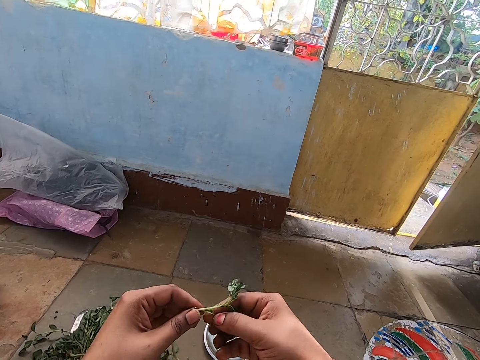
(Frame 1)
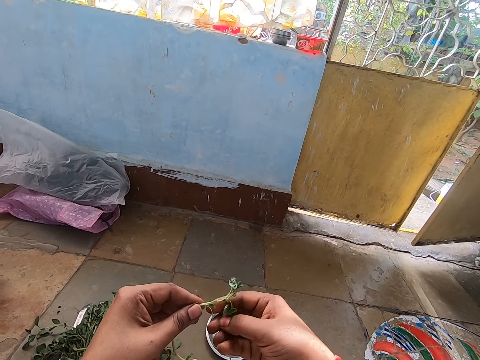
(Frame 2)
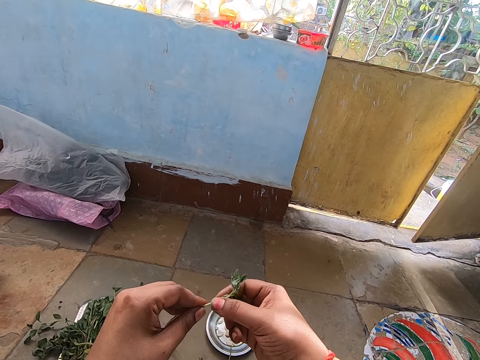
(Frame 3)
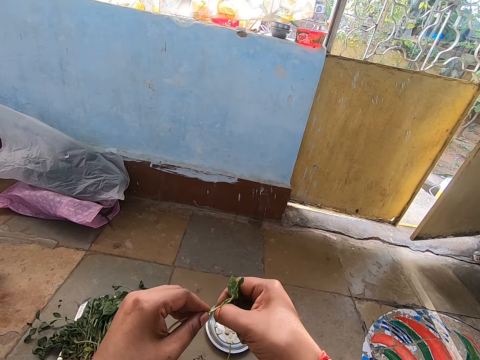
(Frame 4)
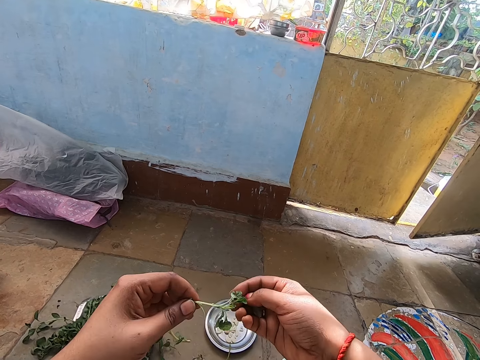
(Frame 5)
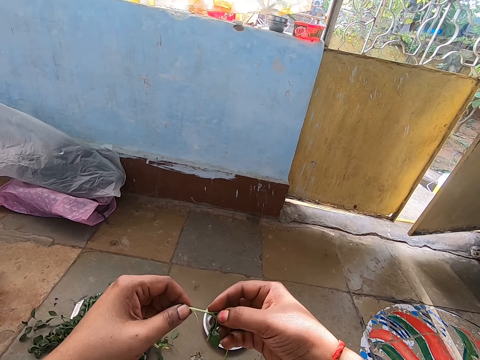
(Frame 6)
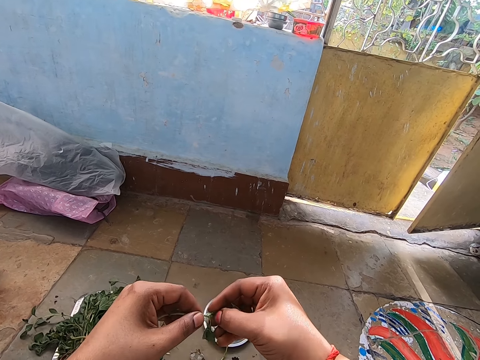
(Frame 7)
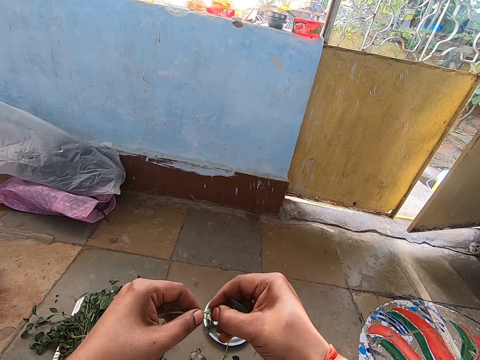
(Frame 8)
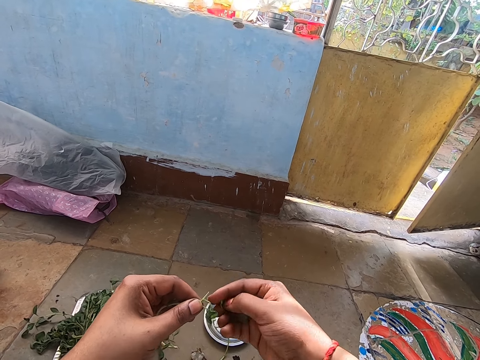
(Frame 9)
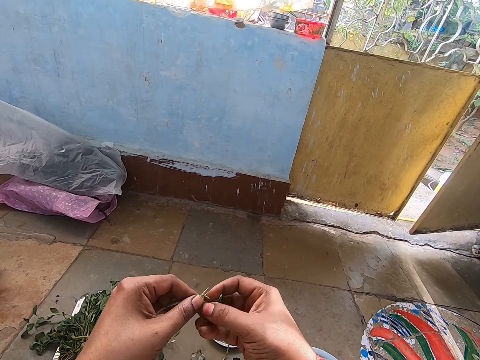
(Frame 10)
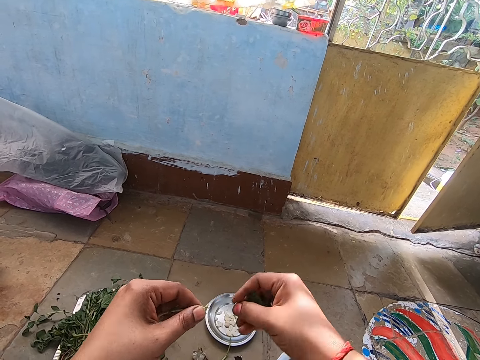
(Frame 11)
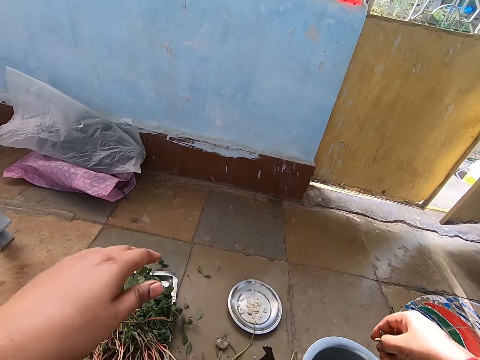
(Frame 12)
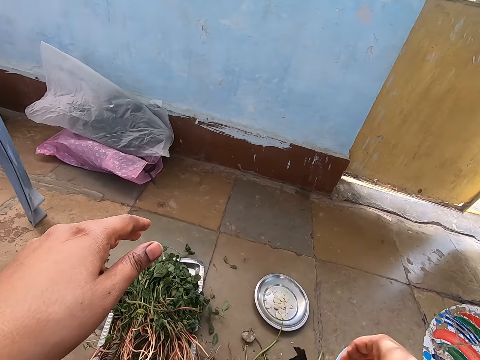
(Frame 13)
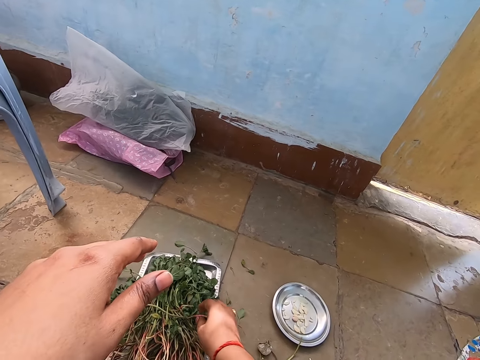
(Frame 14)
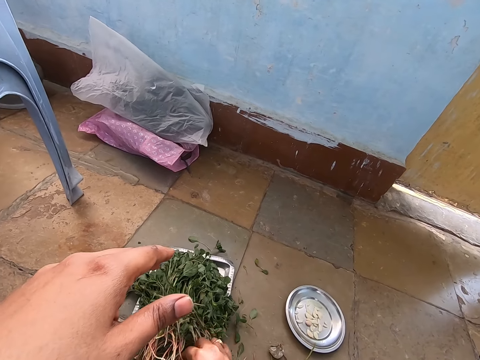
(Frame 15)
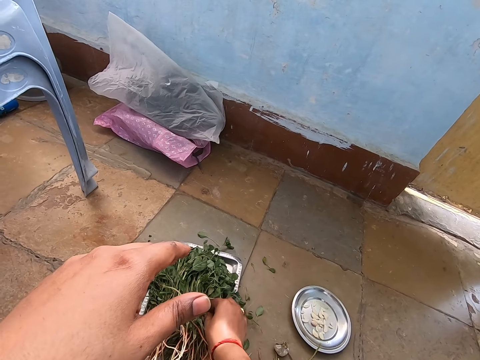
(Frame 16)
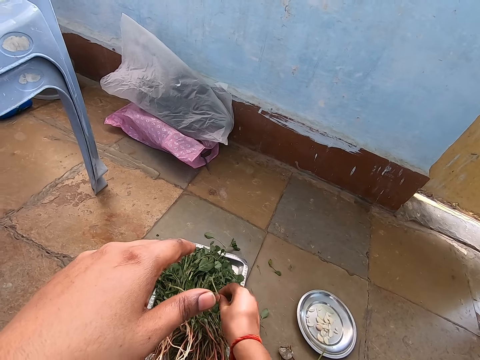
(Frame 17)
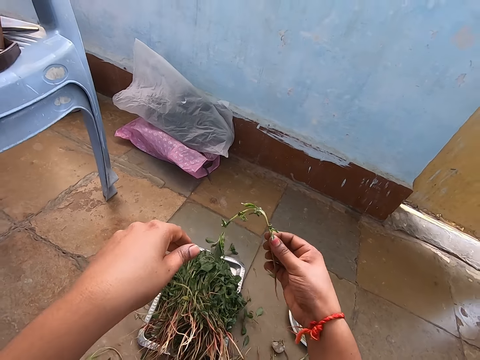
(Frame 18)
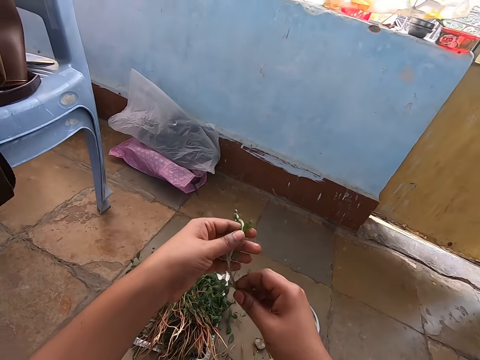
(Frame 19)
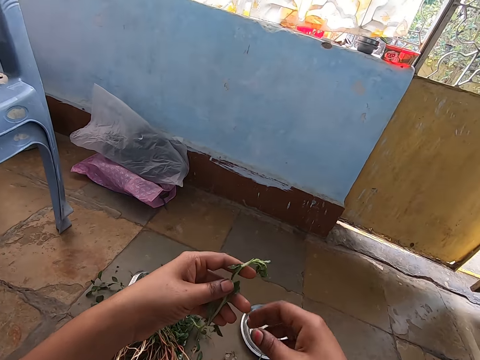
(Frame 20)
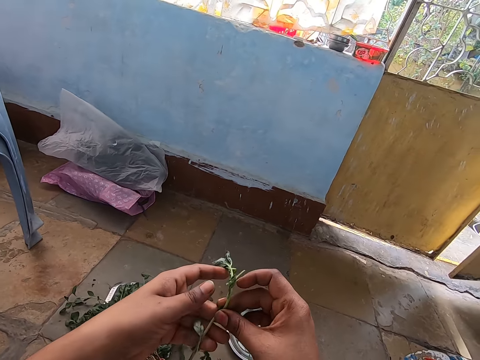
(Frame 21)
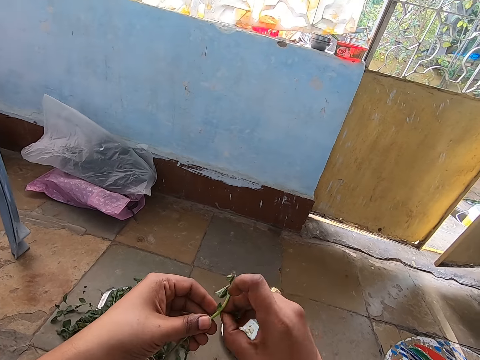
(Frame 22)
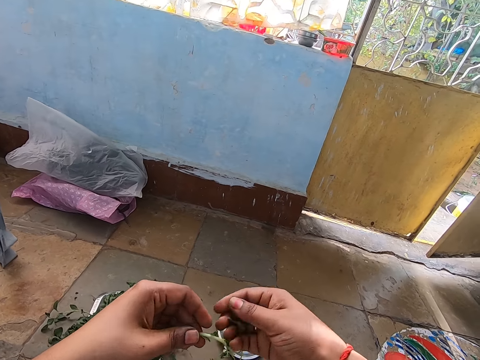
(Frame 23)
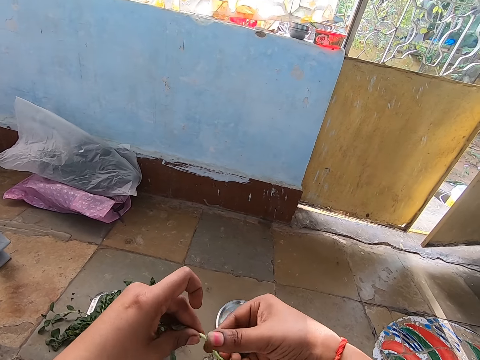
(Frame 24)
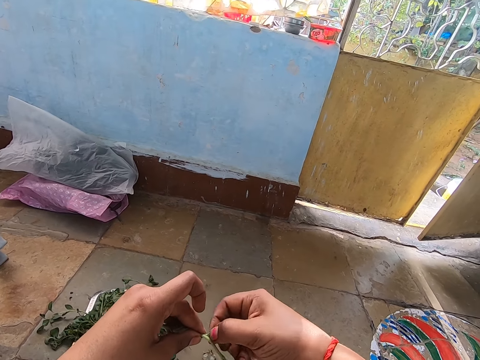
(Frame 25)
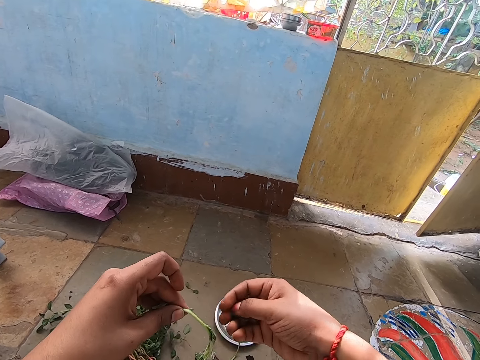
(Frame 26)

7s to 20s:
The camera wearer adjusts a vegetable branch on her hands. She cuts vegetables with her hands. She drops the vegetable stem in her left hand on the floor. She pours the vegetable in her right hand into the bowl of vegetables on the floor. She picks a vegetable from the tray on the floor with her right hand. She plucks the vegetable in her left hand from the vegetable stem with her right hand.

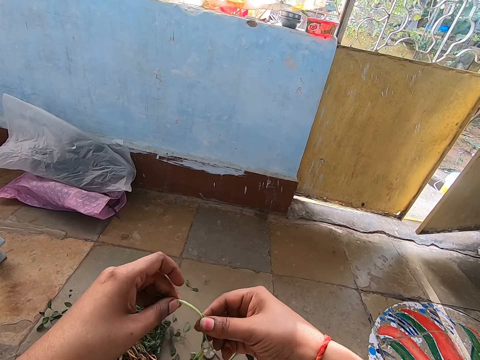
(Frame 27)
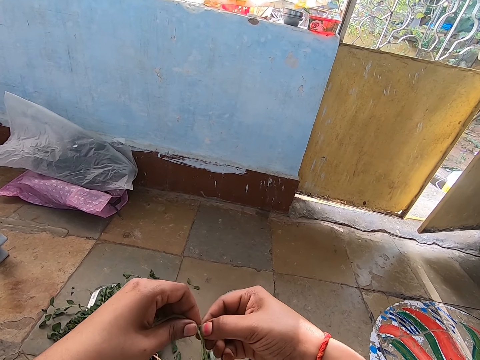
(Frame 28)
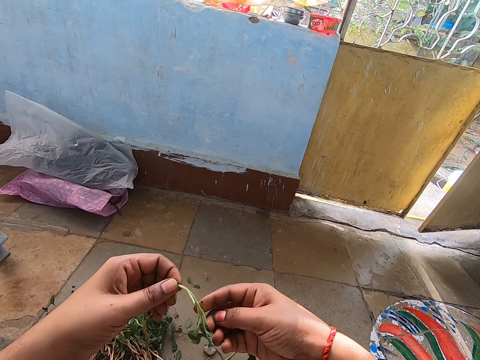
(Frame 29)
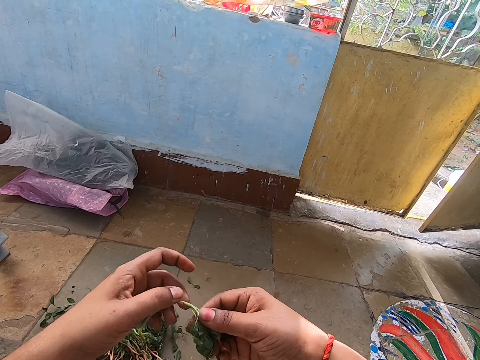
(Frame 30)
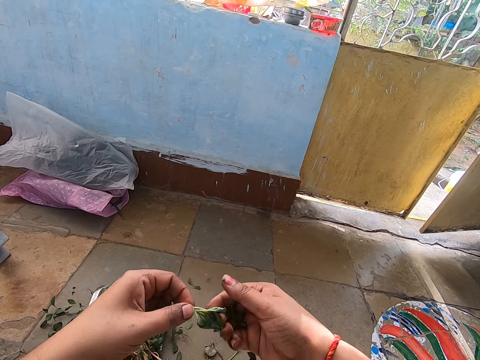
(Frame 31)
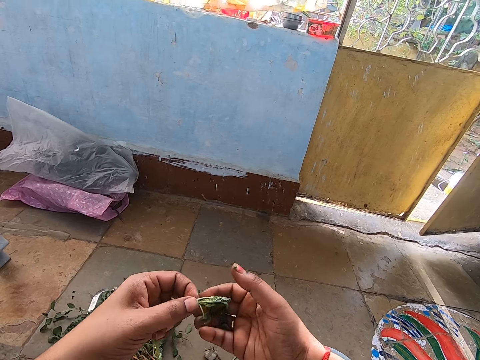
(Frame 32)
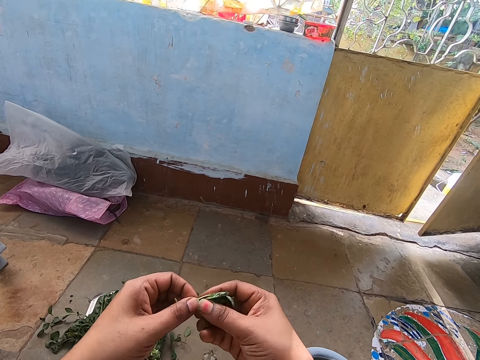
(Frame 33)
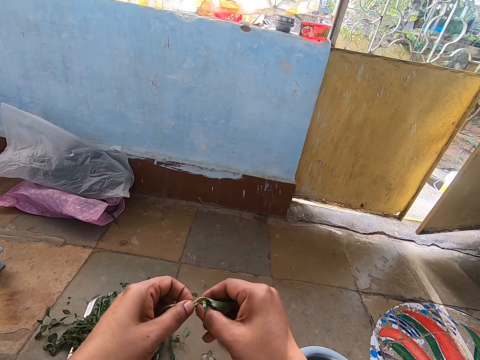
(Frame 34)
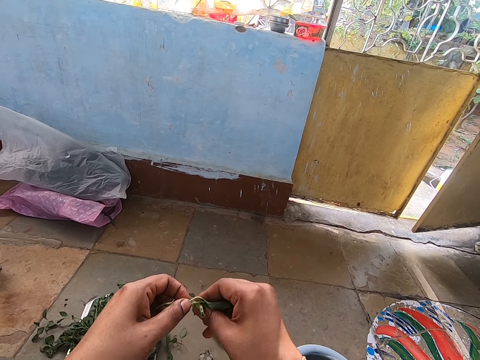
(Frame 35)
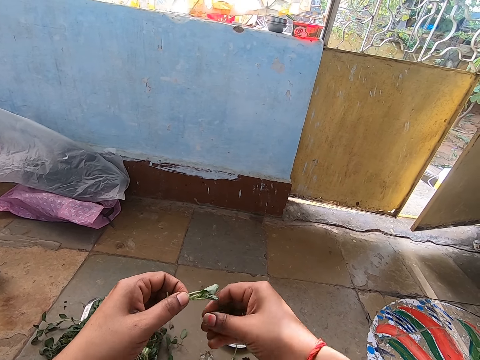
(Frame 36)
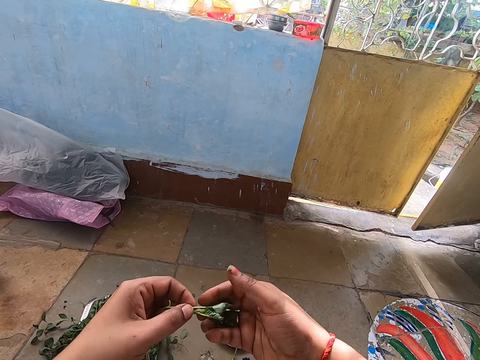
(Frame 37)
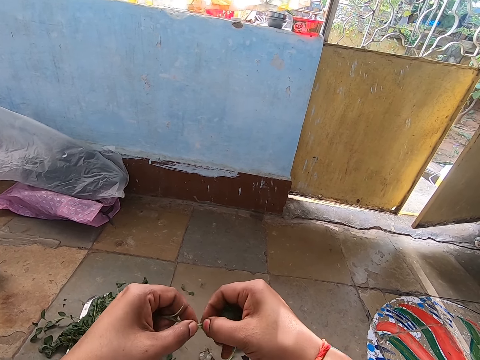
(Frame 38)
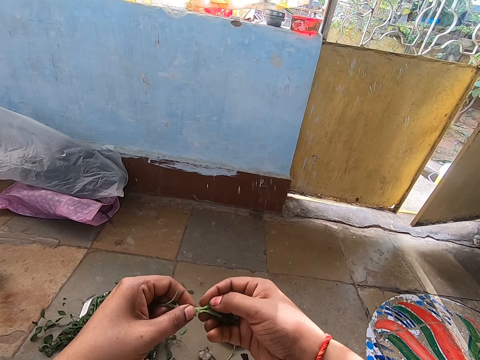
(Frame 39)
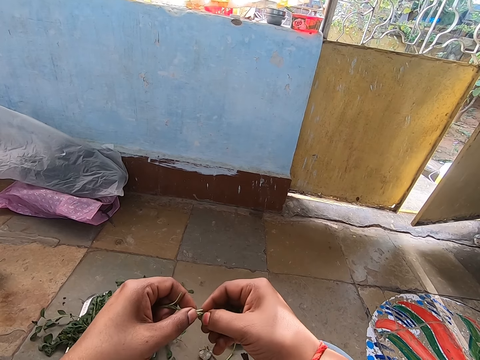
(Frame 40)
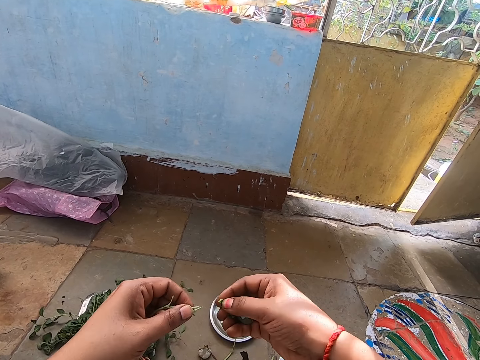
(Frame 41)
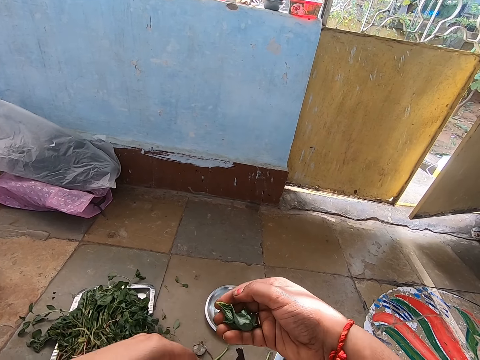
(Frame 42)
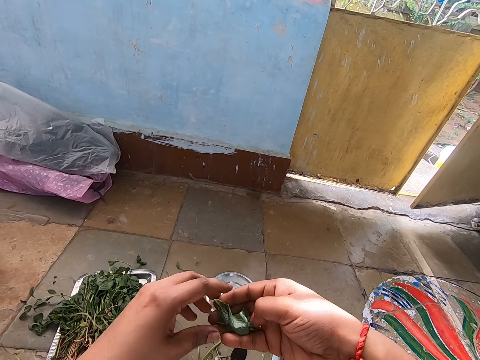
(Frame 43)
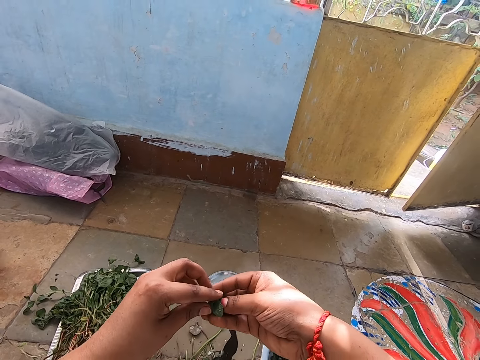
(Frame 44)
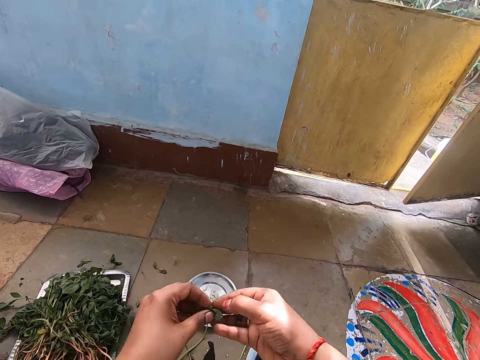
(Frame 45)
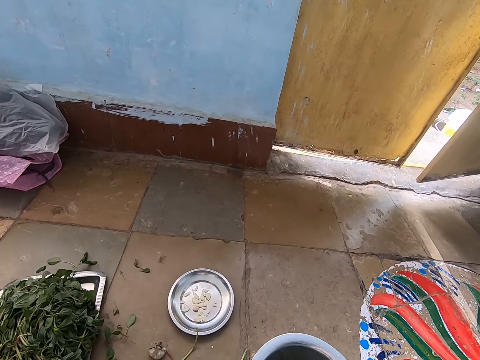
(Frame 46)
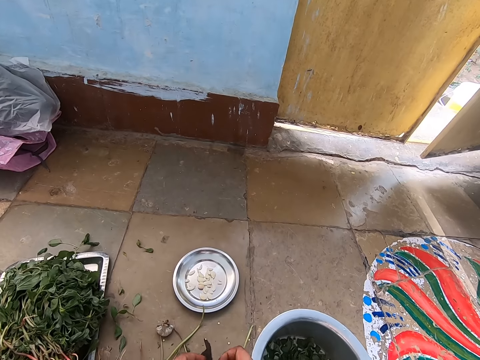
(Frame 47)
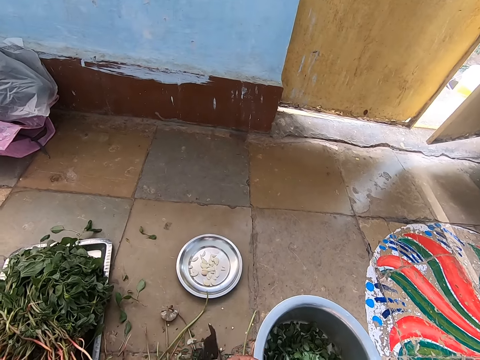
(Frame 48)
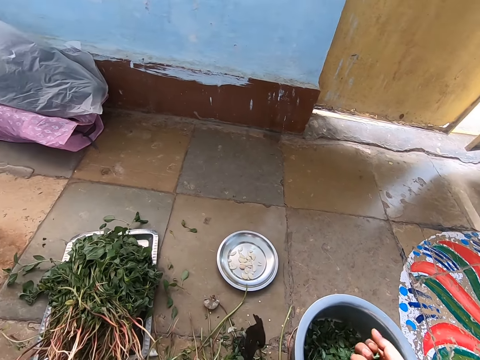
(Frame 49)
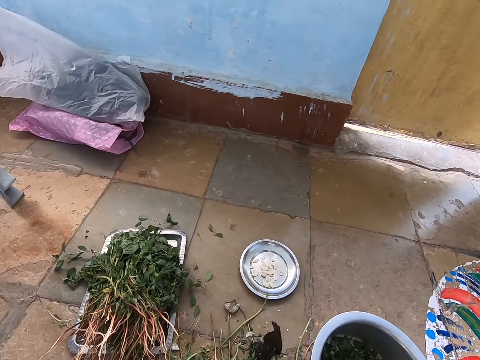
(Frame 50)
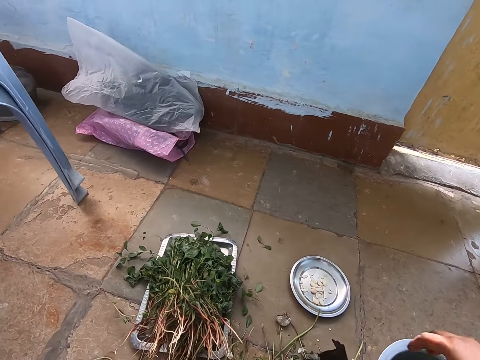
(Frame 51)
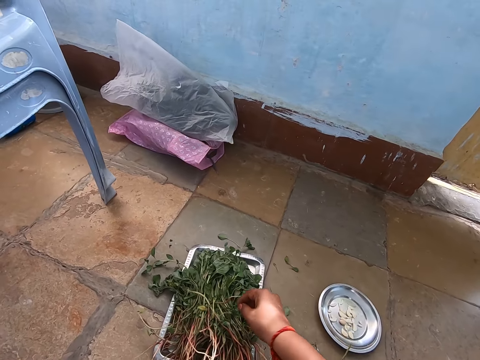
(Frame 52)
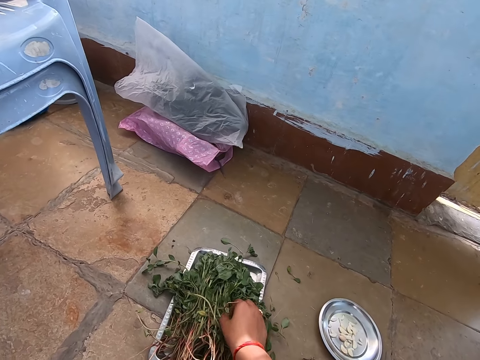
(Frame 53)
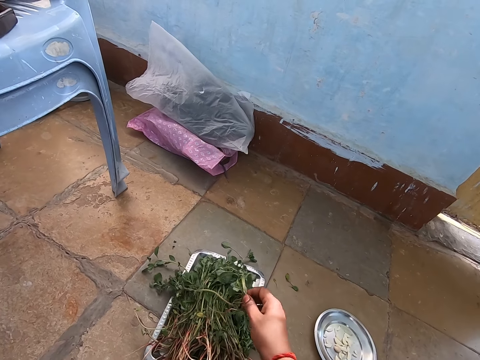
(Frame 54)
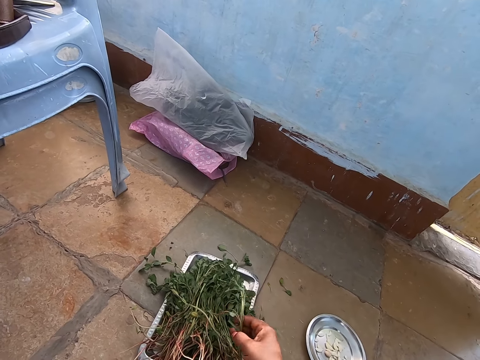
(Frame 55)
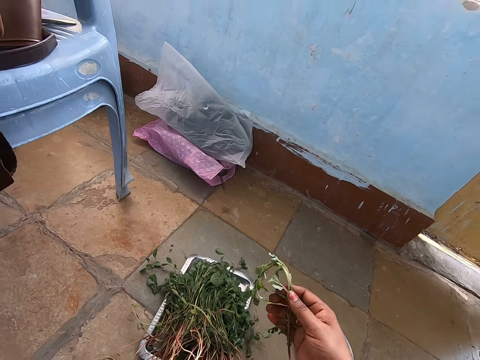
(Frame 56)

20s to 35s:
The camera wearer adjusts a vegetable branch on her hands. She cuts vegetables with her hands. She adjusts the vegetable branch on her hands. She drops the vegetable stem in her left hand on the floor. She holds the vegetable in her right hand with both hands. She cuts the vegetable in her hands on a traditional vegetable cutter on the floor. She looks around a corridor. She pours the vegetable in her right hand into the bowl of vegetables on the floor. She picks a vegetable from the tray on the floor with her right hand.
